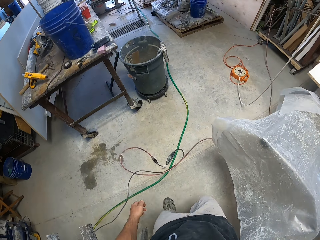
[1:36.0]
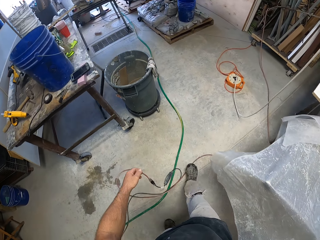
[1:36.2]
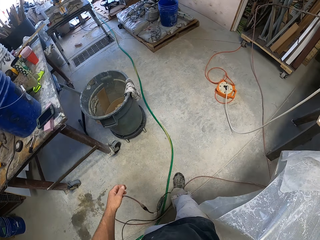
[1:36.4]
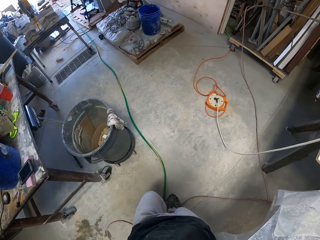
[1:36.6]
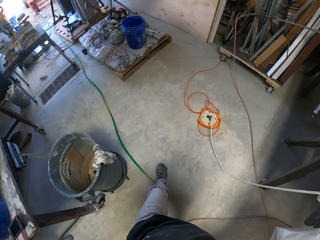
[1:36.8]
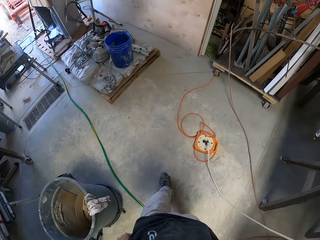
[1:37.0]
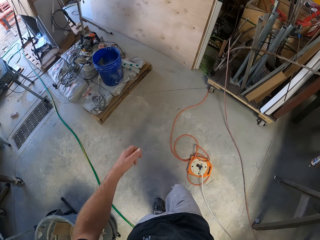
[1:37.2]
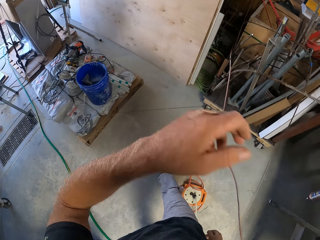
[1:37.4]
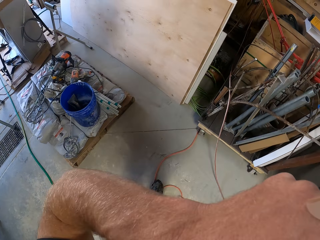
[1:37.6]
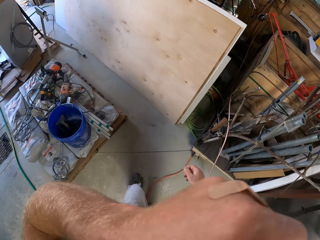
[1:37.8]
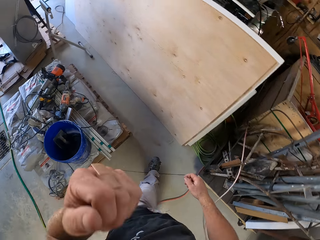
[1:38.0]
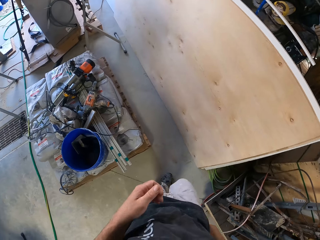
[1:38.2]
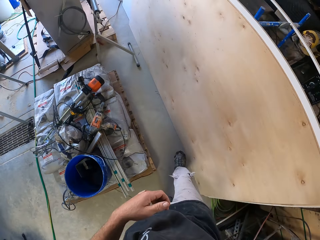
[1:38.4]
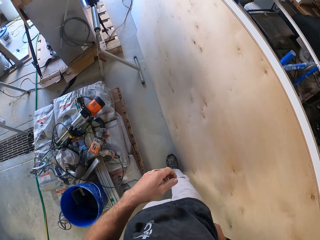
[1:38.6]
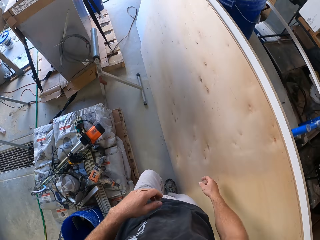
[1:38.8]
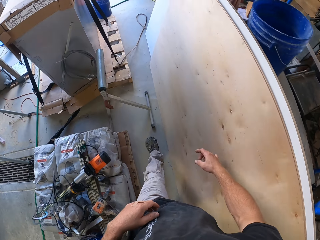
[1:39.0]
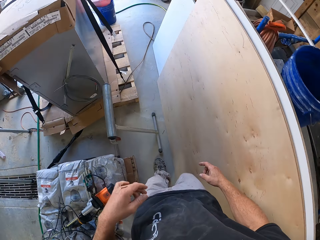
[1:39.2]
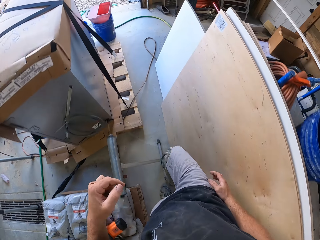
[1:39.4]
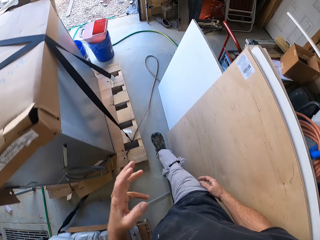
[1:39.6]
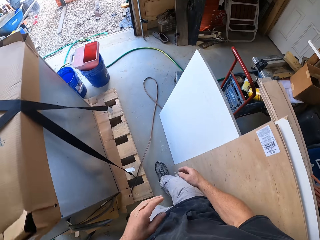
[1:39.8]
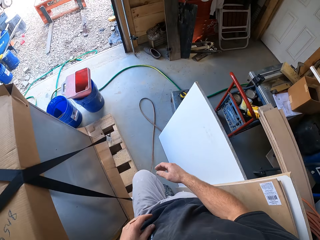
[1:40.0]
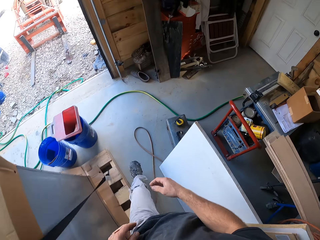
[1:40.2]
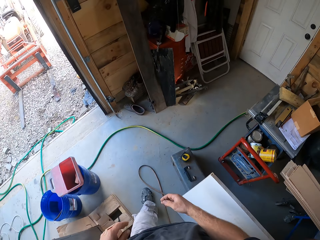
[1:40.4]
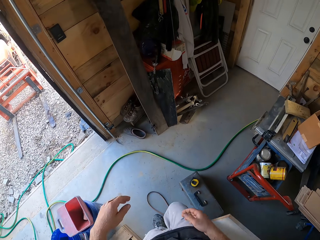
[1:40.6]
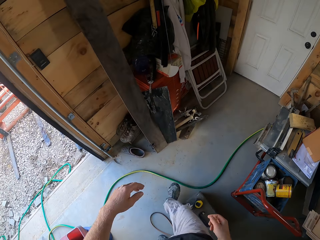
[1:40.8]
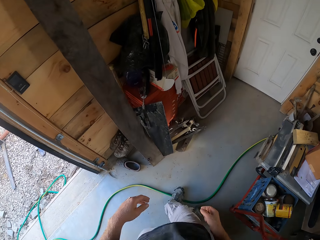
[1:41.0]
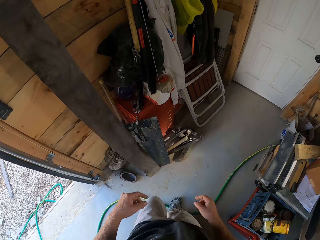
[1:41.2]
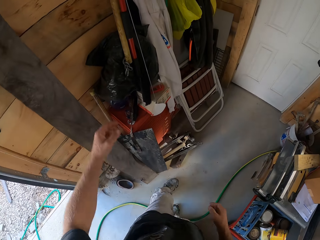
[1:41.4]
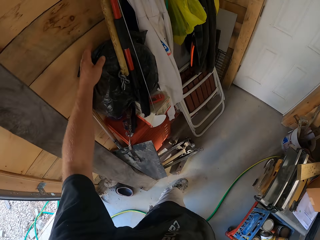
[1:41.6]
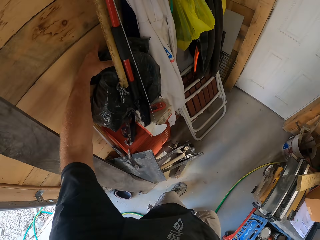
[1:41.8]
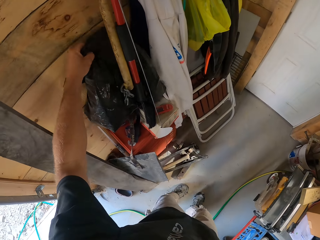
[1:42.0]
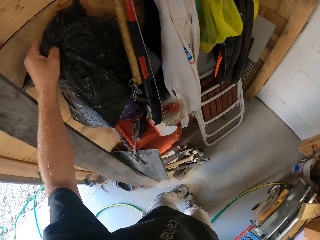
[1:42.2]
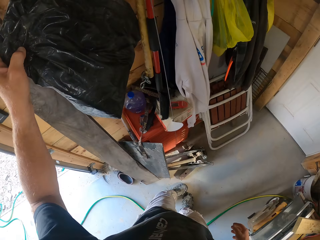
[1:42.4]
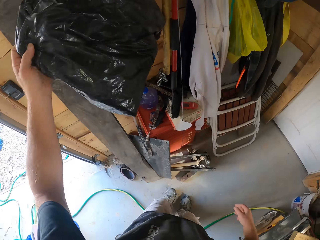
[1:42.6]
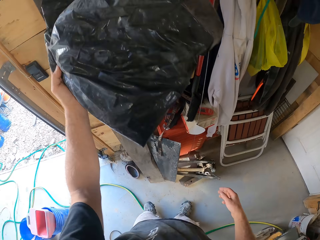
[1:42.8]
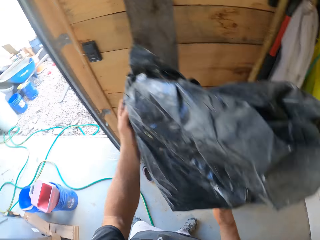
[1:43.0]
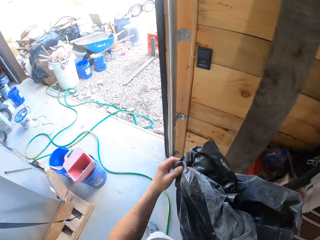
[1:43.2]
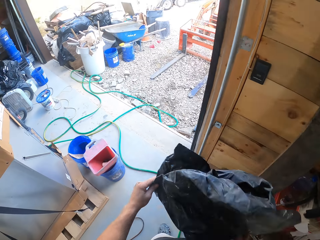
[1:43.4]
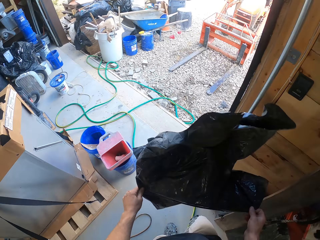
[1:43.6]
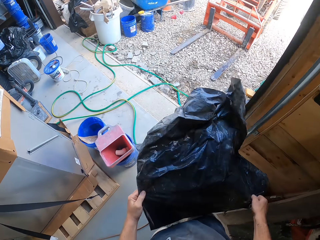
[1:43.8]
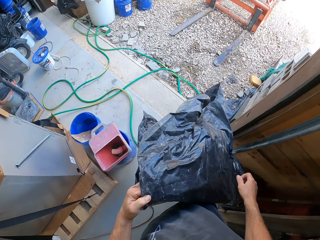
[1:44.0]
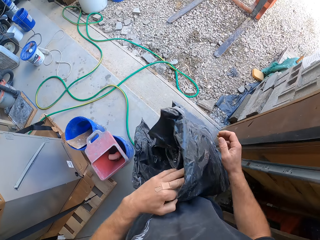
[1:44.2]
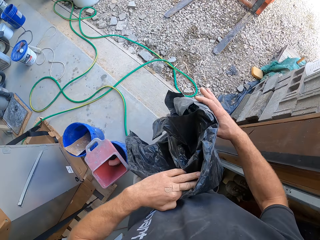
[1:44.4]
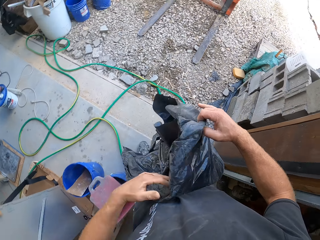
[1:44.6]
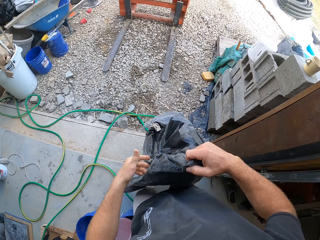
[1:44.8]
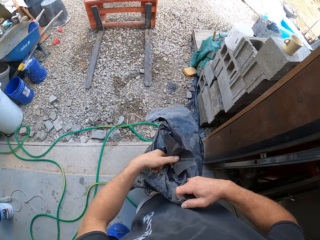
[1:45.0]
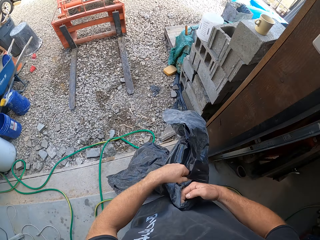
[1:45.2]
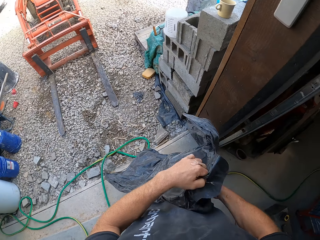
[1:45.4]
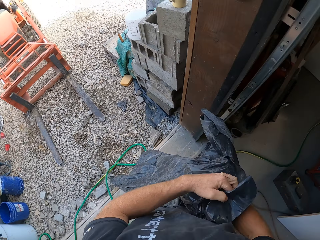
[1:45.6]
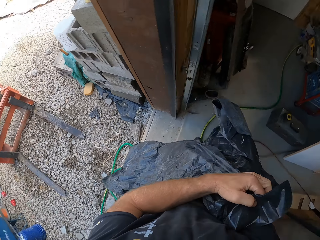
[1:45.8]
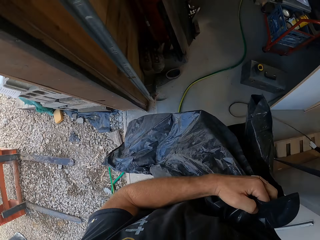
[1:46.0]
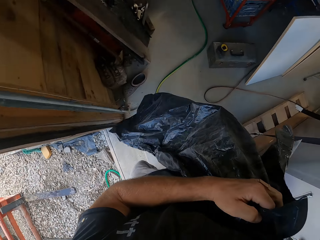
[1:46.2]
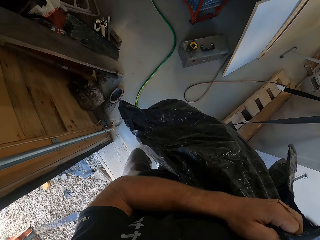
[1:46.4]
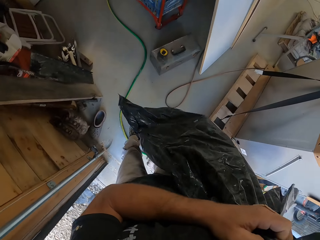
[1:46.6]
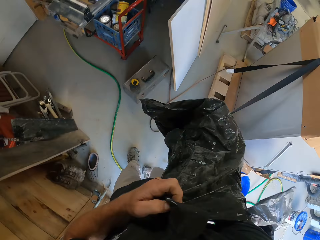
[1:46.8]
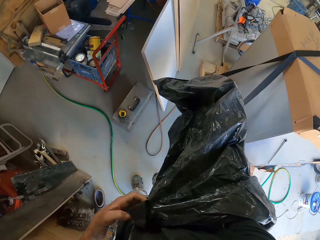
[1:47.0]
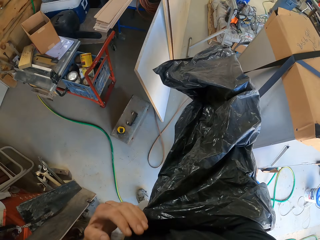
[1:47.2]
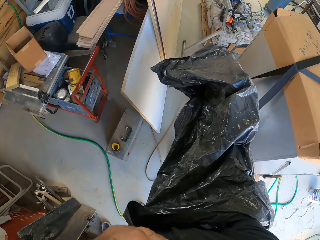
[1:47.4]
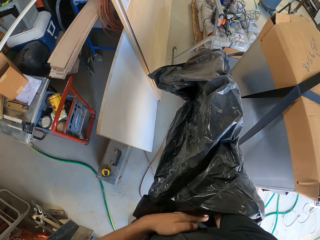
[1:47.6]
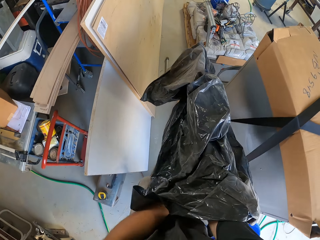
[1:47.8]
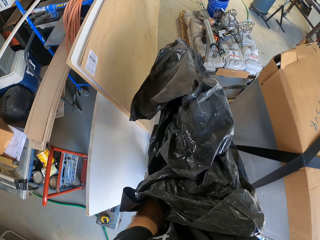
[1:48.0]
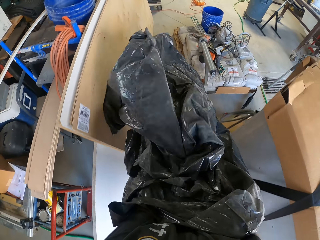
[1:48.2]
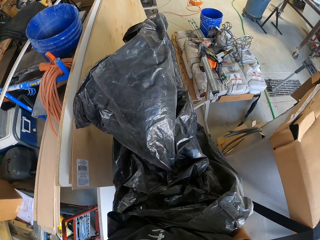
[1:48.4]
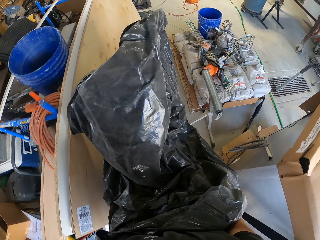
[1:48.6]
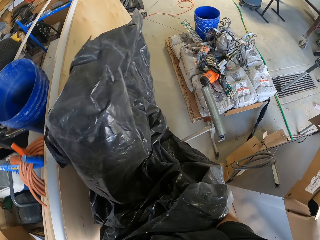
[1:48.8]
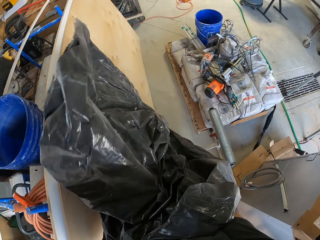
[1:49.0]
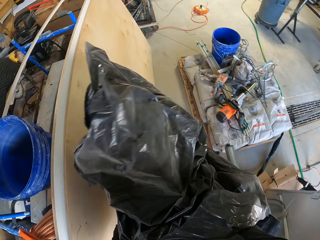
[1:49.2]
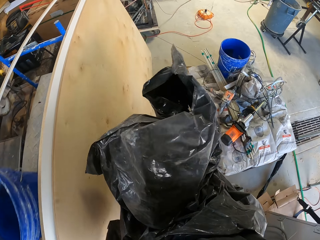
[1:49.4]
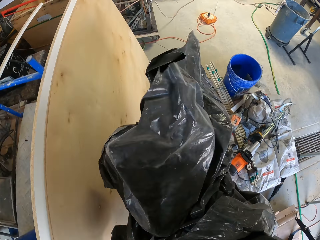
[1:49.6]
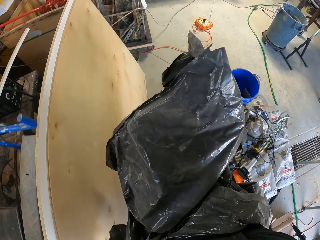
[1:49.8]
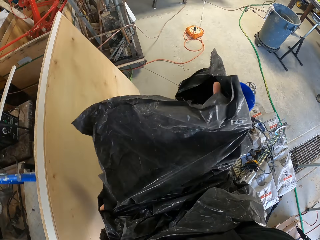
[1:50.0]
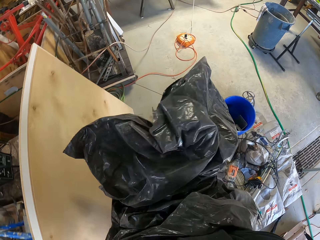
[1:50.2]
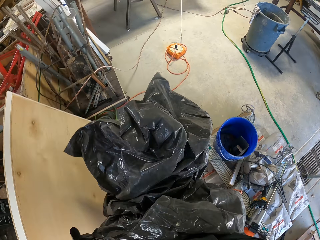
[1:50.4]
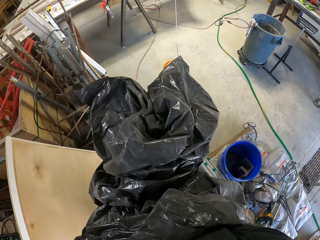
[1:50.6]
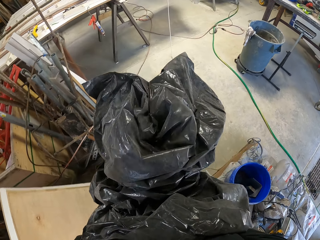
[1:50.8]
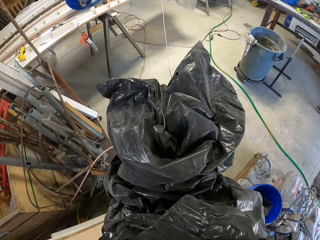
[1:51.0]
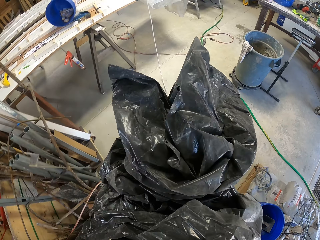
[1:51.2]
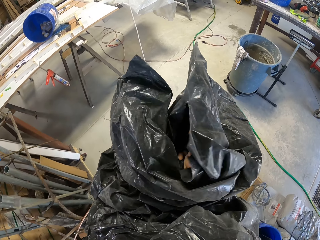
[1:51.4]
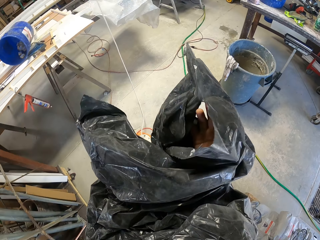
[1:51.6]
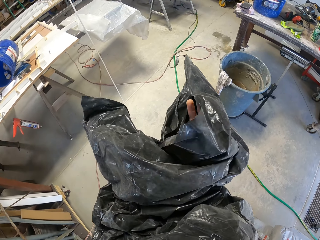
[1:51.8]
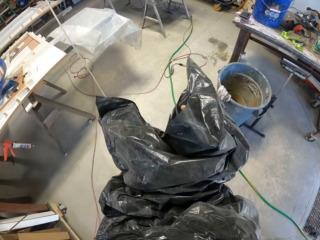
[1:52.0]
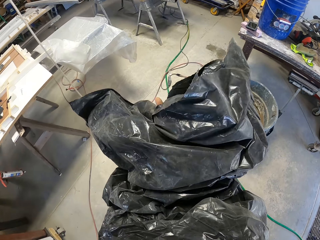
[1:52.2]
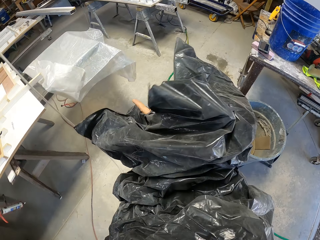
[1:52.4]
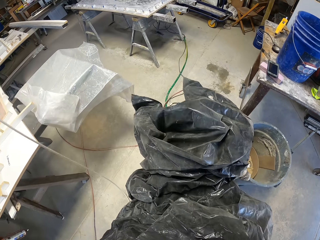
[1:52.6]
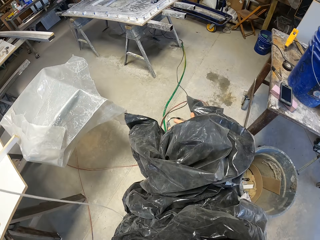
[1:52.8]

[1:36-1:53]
The camera wearer wipes the face with the hand. They pick up the trash bag and unfold the trash bag. They walk around and carry the trash bag around.

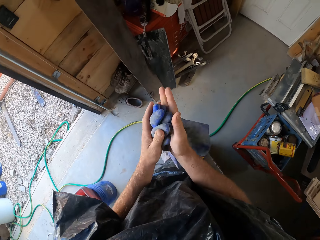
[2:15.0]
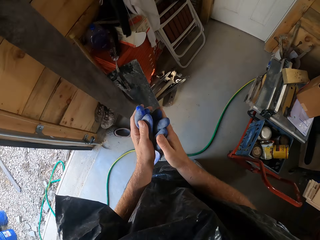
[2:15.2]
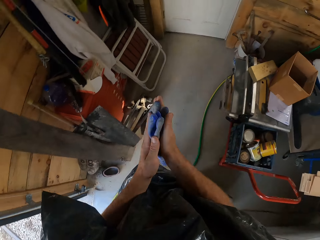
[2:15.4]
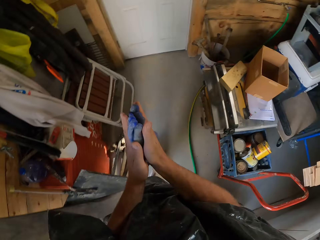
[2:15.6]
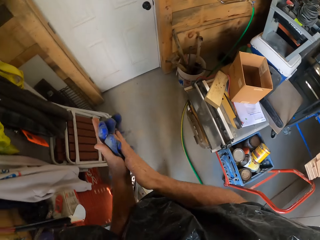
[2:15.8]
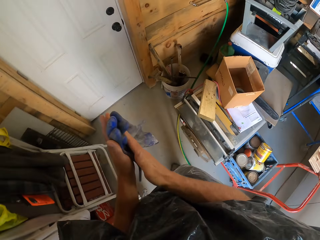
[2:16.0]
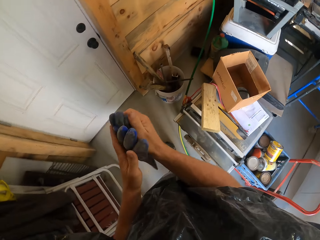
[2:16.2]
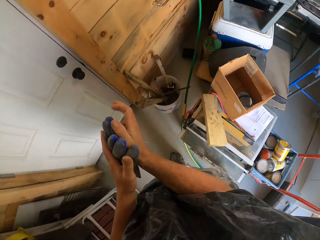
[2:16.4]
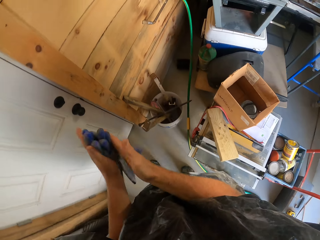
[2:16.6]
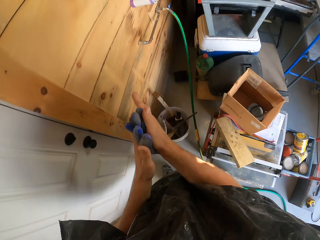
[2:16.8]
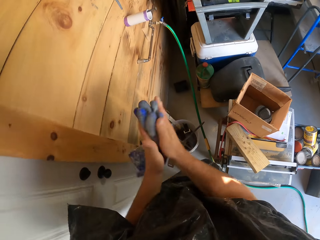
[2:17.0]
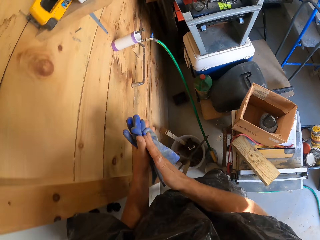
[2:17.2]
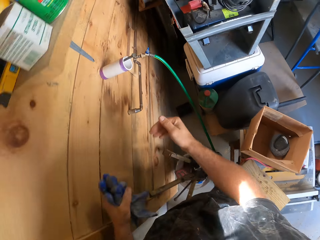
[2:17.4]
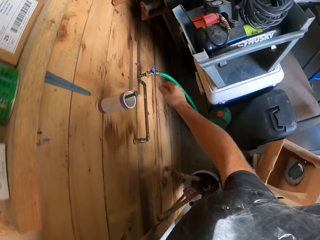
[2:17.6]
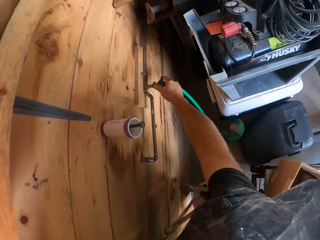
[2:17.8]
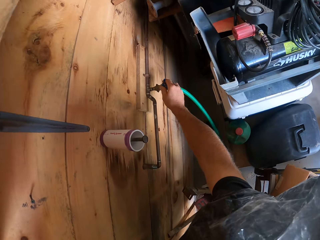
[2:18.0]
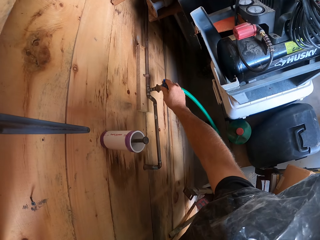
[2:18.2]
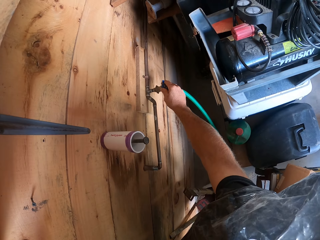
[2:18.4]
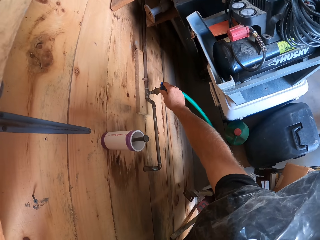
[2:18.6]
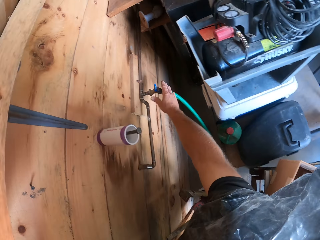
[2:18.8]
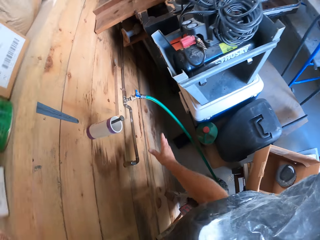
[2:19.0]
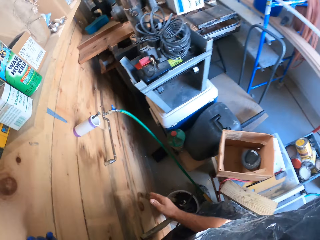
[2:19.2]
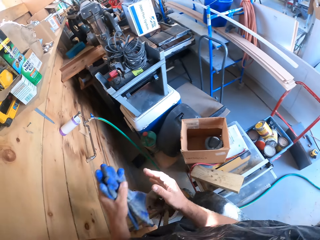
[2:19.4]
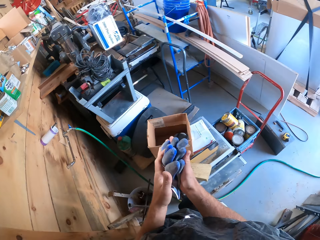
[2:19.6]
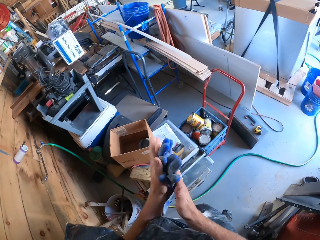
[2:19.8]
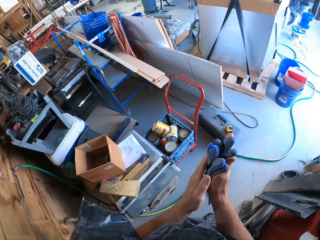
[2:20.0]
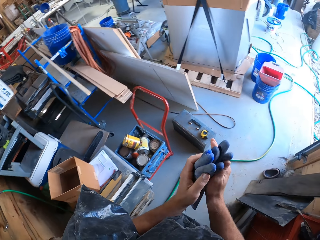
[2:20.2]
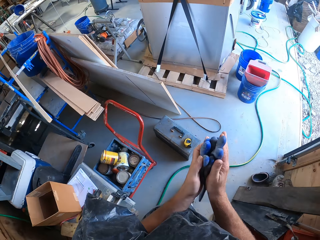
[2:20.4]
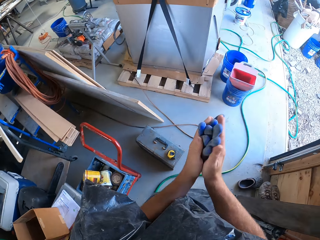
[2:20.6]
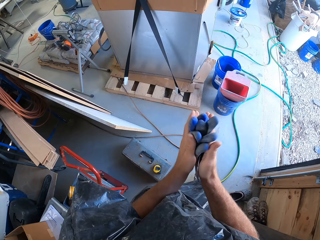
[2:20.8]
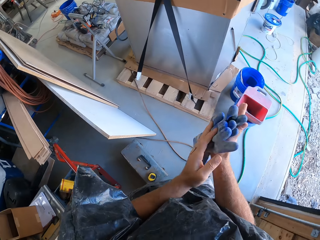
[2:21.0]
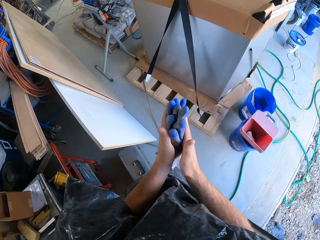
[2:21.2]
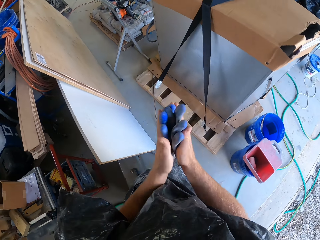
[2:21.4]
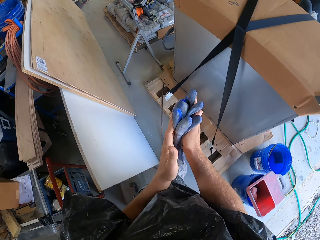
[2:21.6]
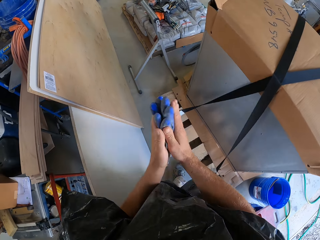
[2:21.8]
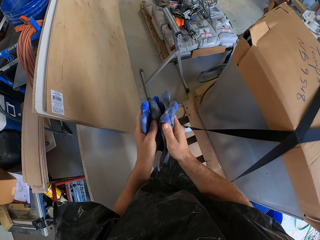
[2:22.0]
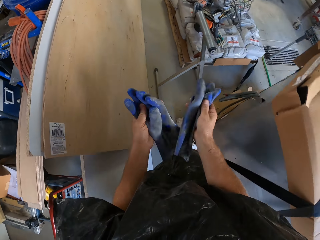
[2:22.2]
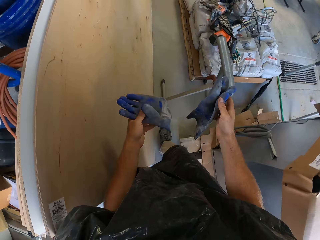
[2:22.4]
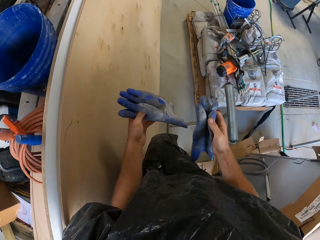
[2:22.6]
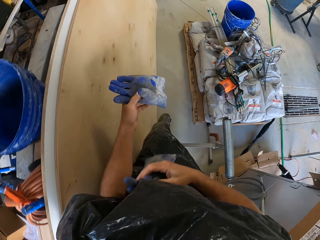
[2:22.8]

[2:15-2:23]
The camera wearer rubs the gloves together. They turn on something and adjust the wire connection. They turn around, rub the gloves together and walk around in the garage.
